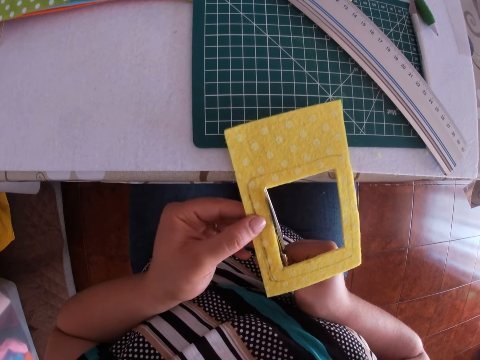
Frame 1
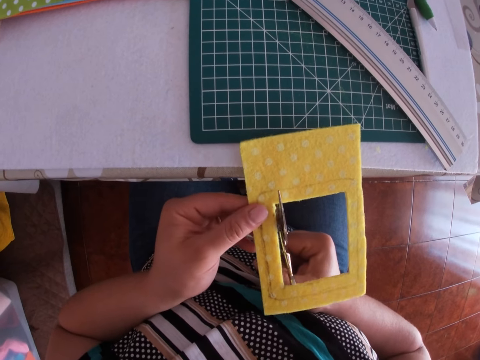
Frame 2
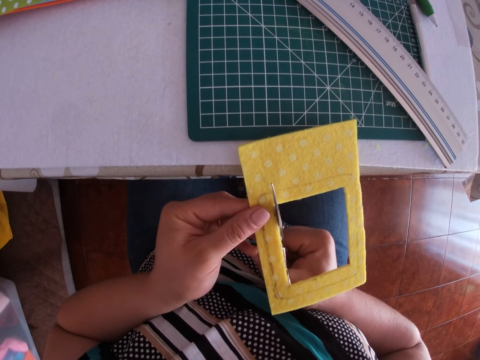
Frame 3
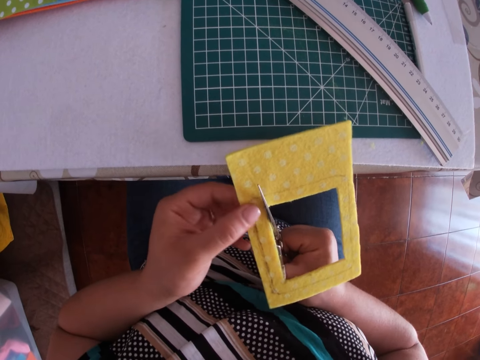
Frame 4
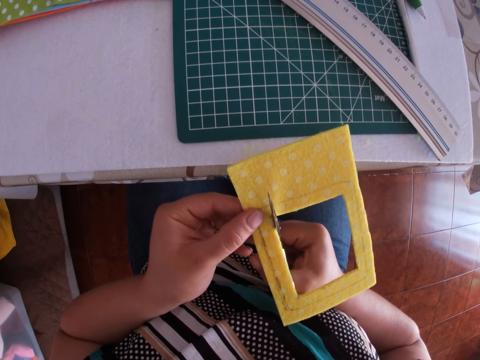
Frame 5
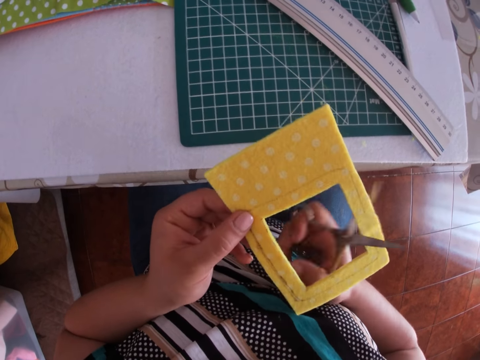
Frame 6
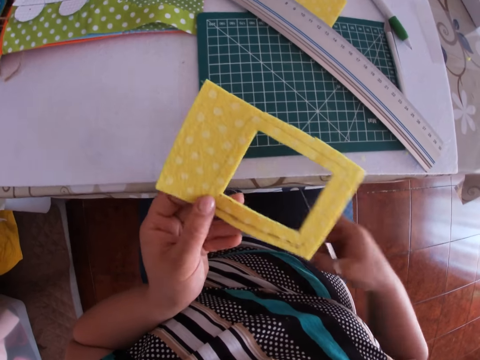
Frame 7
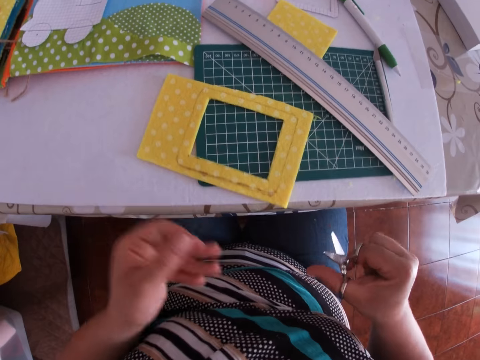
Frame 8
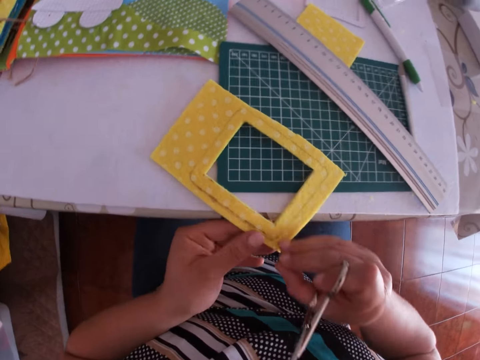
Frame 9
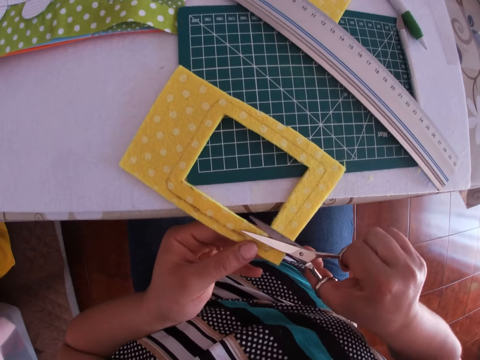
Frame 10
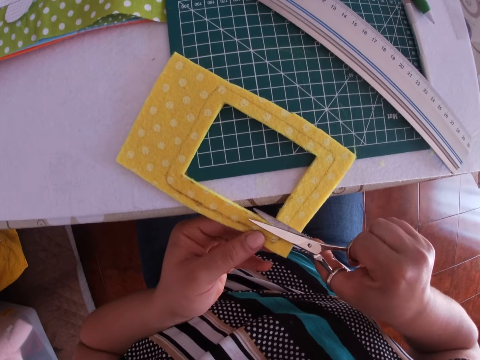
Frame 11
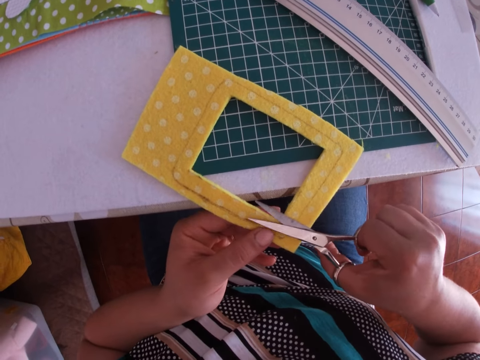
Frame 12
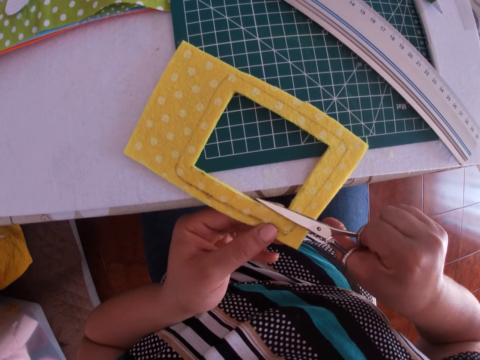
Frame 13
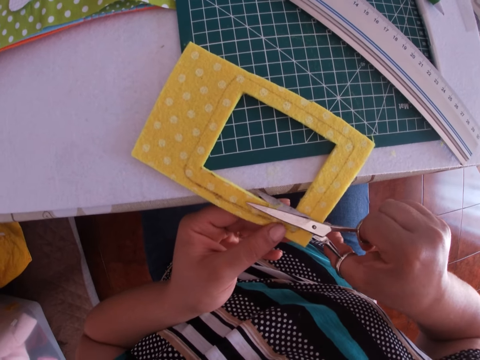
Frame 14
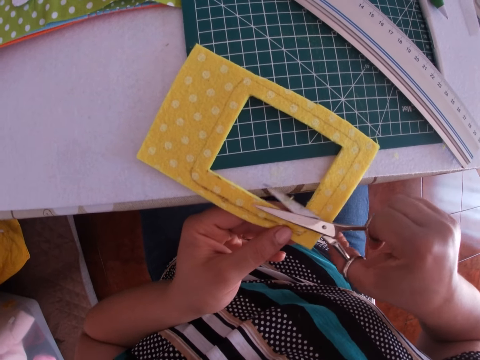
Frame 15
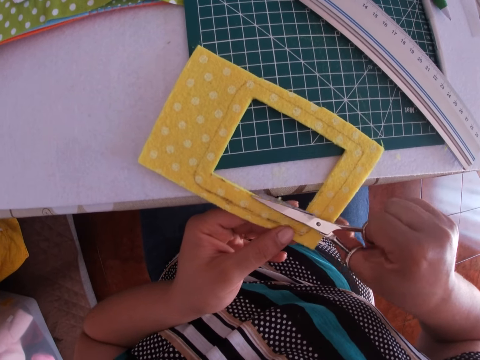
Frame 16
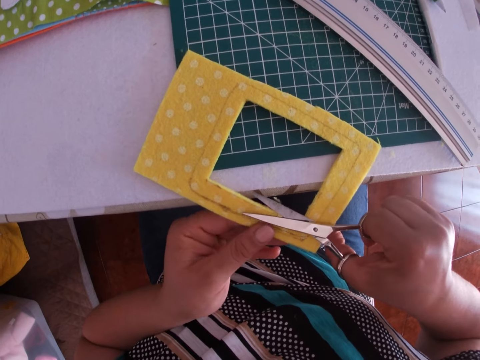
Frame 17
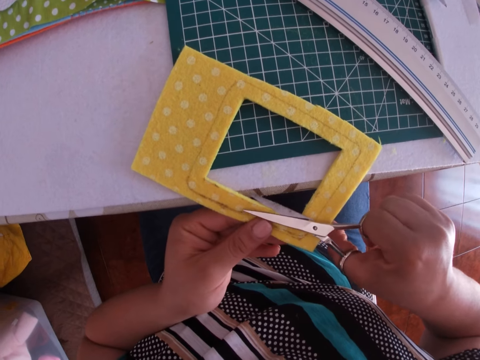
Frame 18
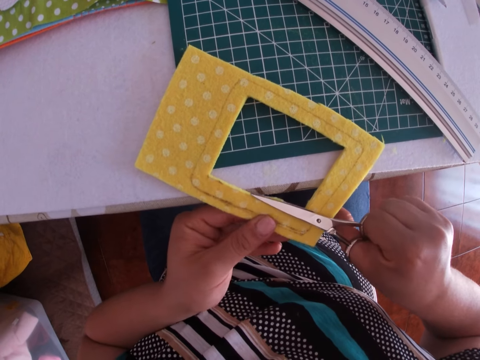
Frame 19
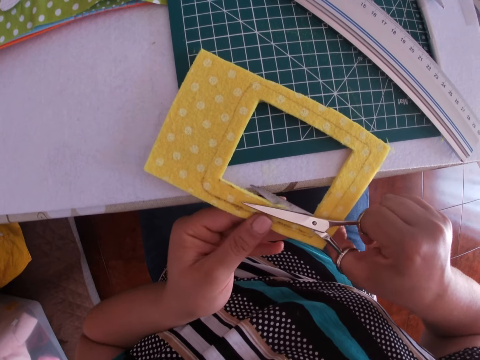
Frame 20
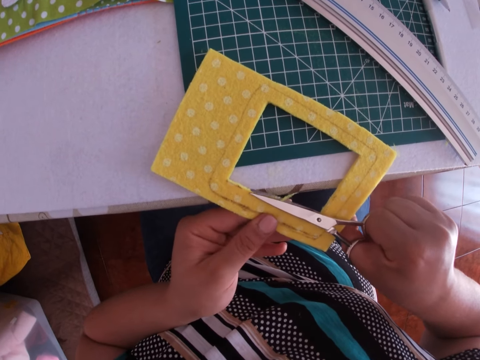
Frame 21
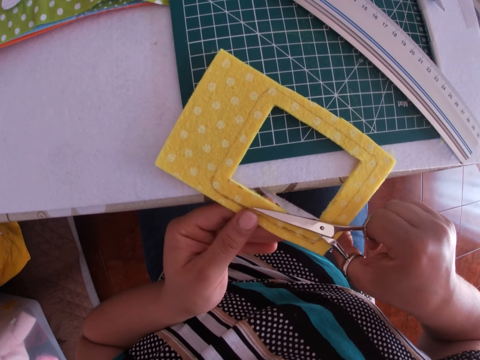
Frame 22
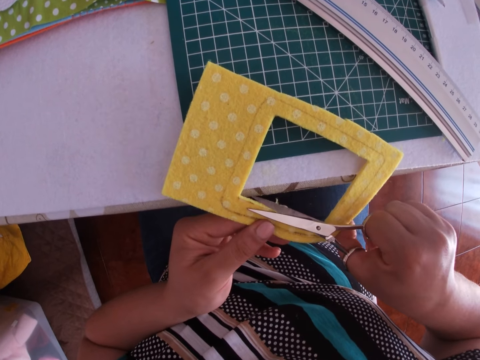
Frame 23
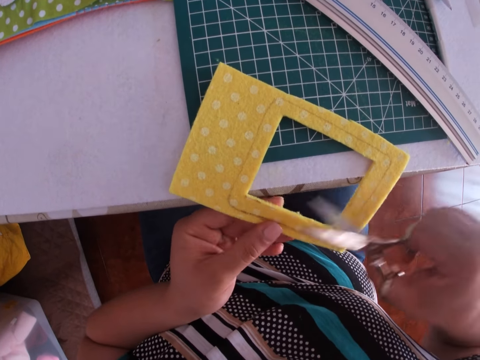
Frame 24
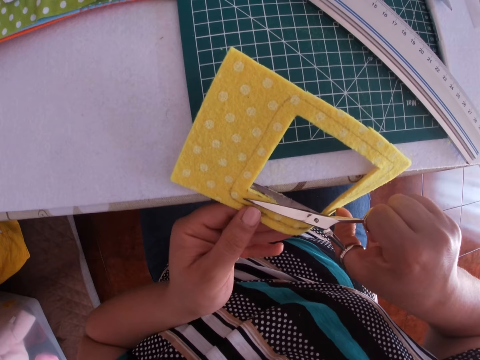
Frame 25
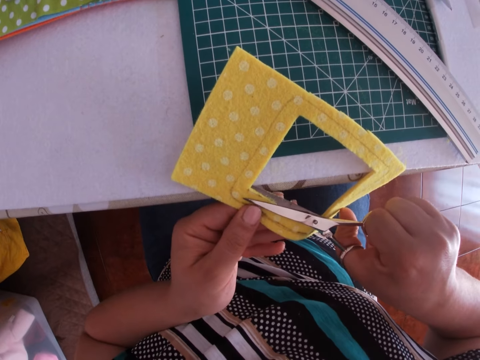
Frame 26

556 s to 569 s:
The camera wearer drops the eva foam on a work table with her left hand. She holds the eva foam on the work table with her left hand. She cuts the eva foam on the work table with the pair of scissors in her right hand.

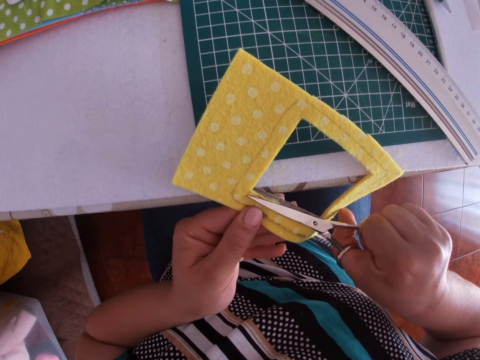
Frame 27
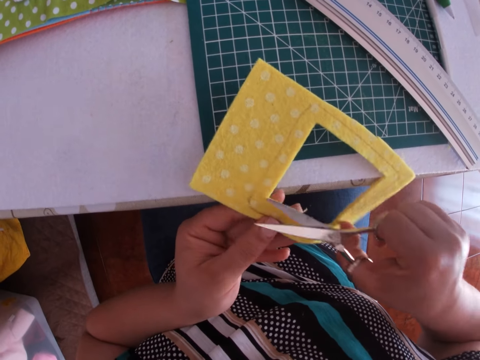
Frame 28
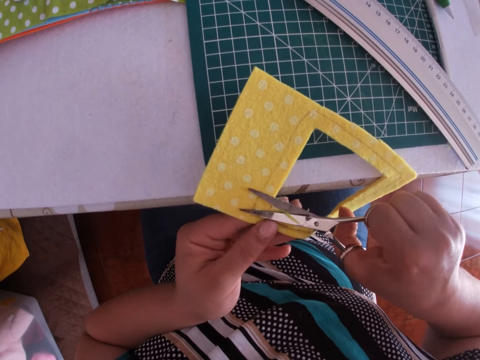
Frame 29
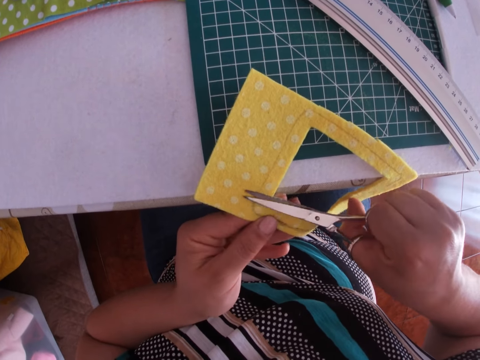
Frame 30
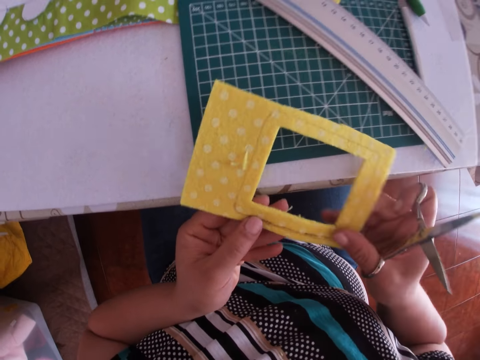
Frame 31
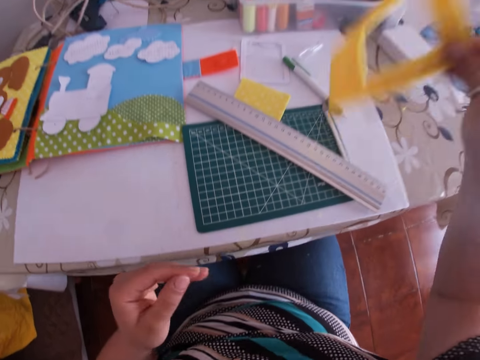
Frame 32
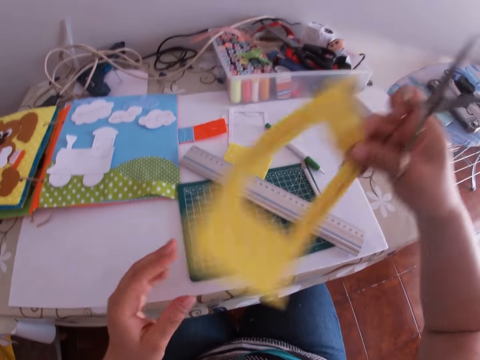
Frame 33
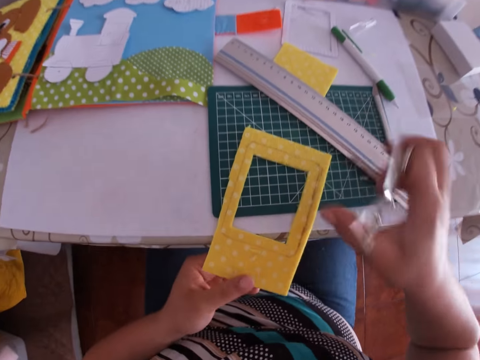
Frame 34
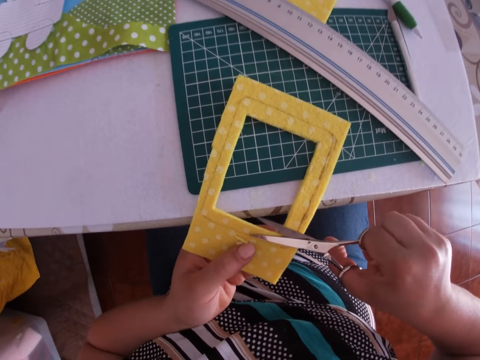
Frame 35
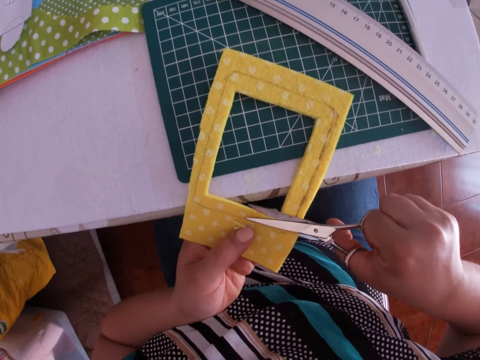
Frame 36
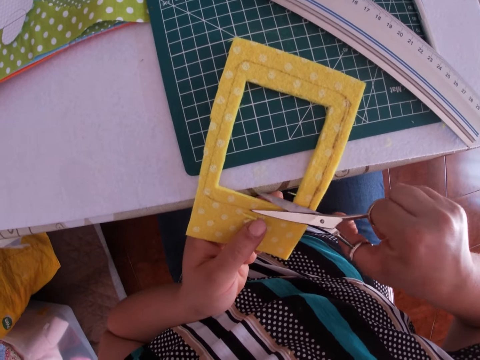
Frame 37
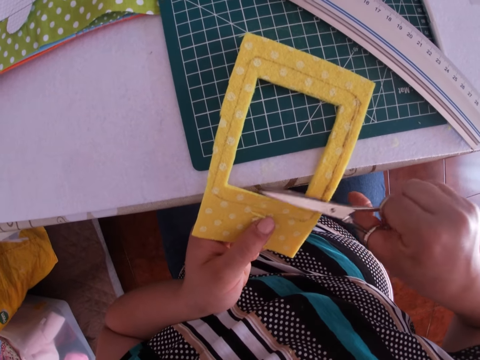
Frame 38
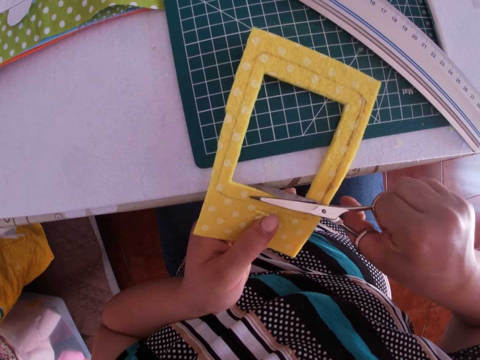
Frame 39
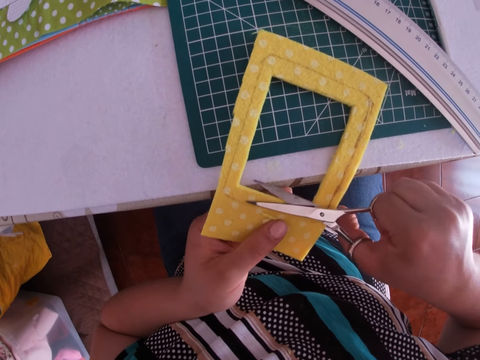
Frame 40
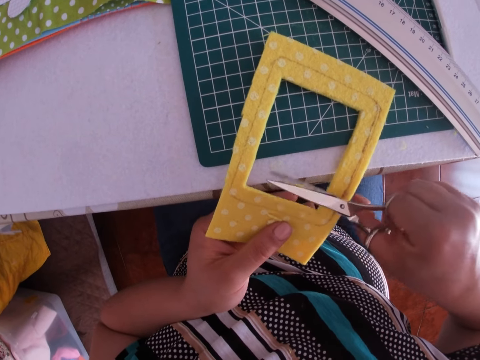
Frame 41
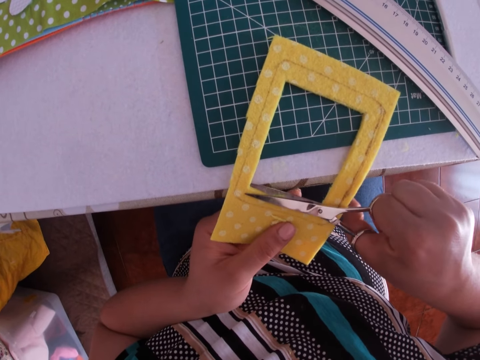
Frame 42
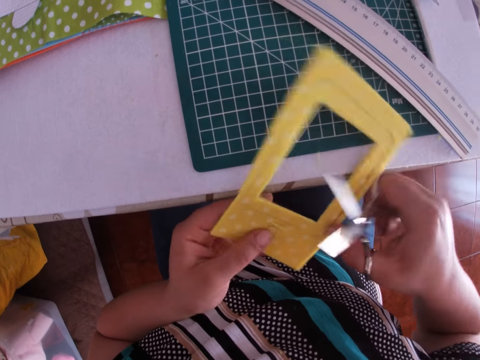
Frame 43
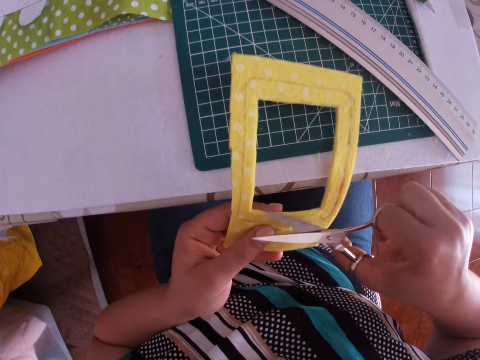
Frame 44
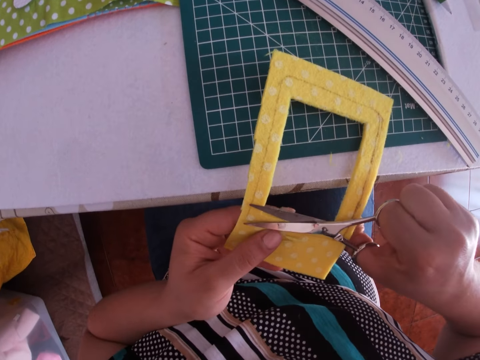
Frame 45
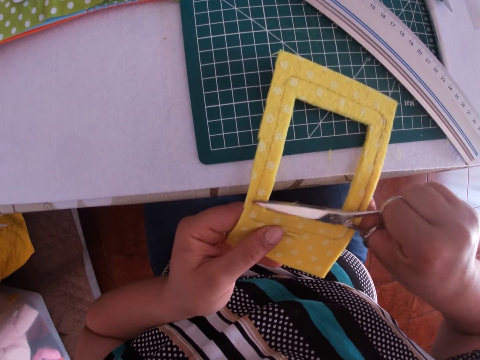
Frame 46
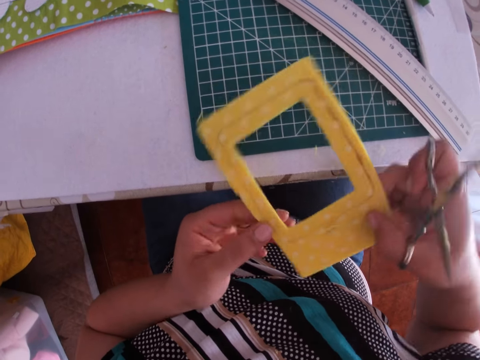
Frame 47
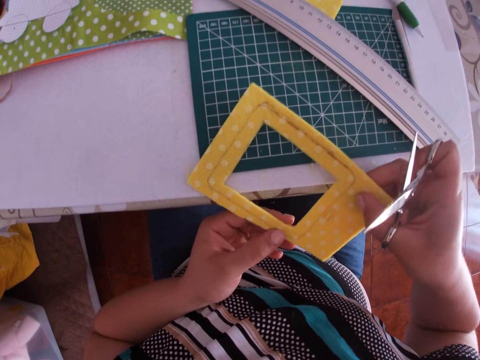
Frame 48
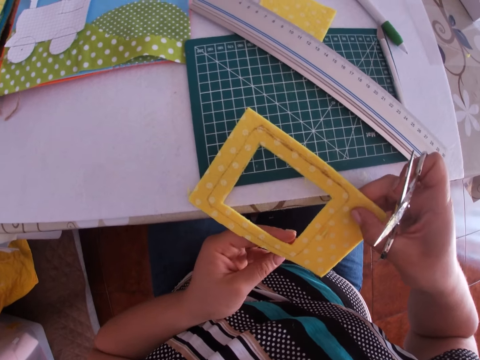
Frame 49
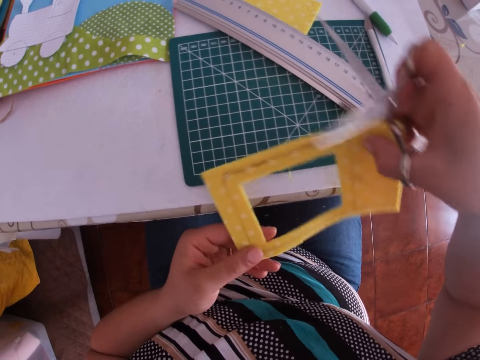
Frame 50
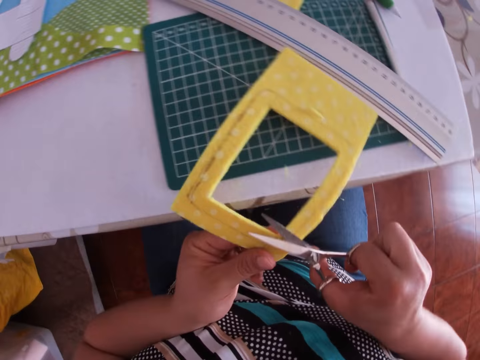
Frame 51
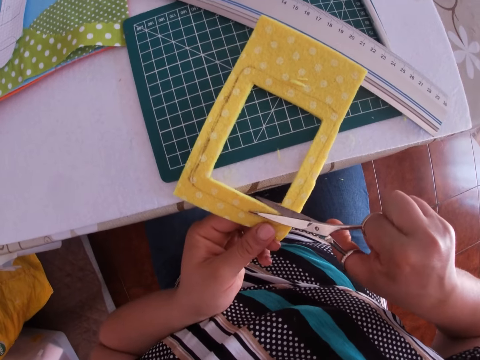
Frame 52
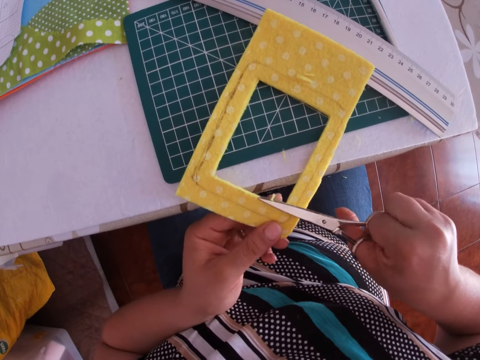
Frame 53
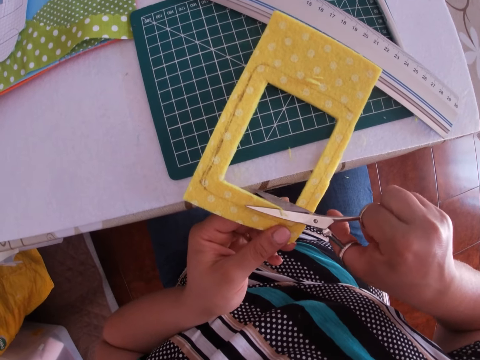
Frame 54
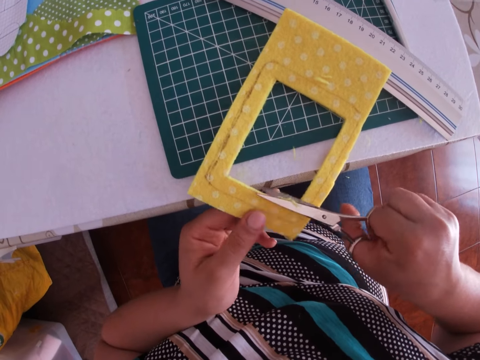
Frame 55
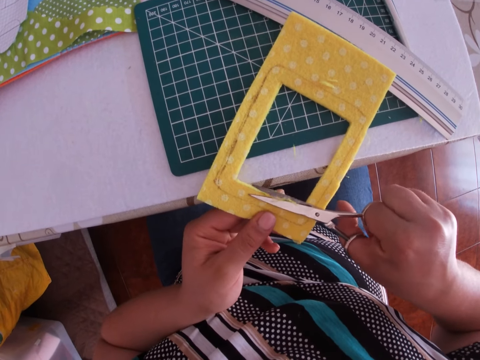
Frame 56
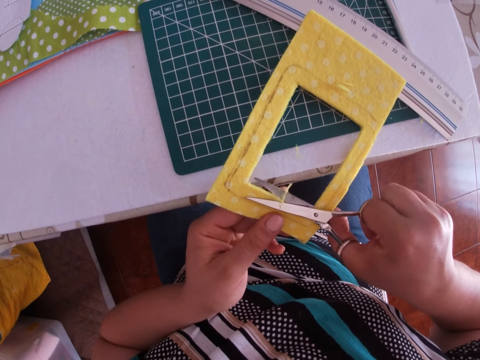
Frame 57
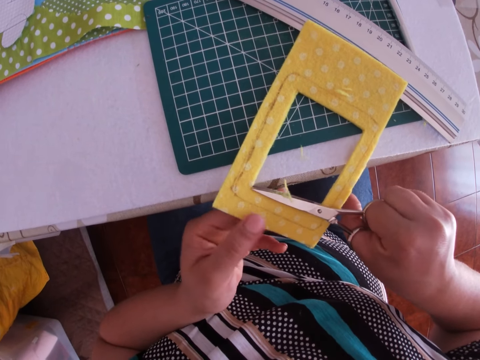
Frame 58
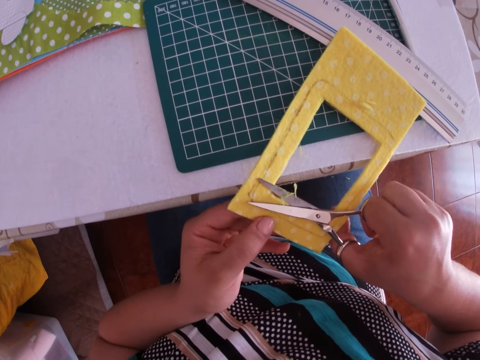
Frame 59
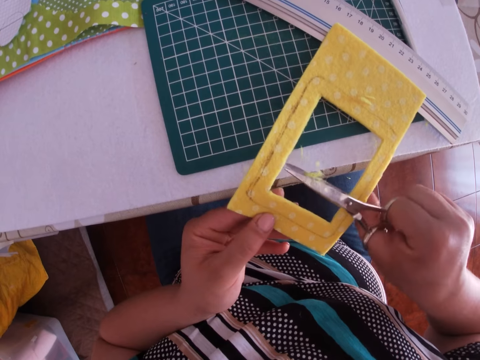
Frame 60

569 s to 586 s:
The camera wearer picks up the eva foam or sponge sheet craft with her right hand. She shakes the eva foam with her right hand. She places the eva foam on the work table with her right hand. She holds the eva foam on the work table with her left hand. She cuts the eva foam on the work table with the pair of scissors in her right hand. She turns the sponge craft. She trims the sponge sheet craft with scissors.
